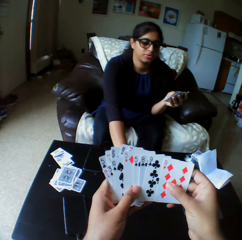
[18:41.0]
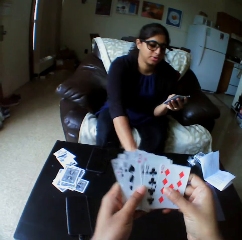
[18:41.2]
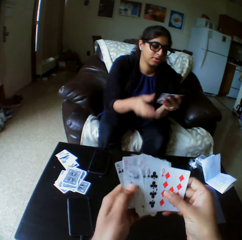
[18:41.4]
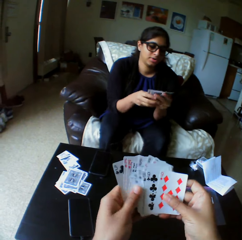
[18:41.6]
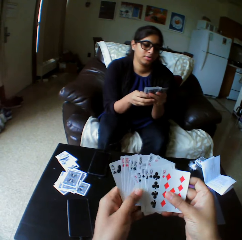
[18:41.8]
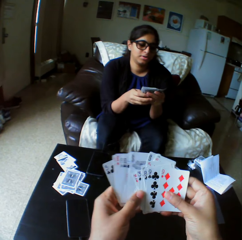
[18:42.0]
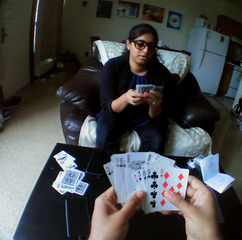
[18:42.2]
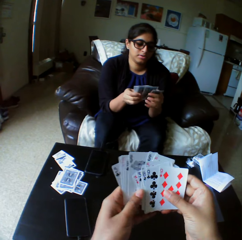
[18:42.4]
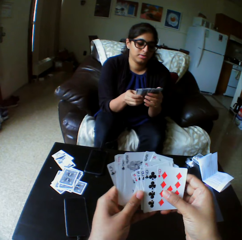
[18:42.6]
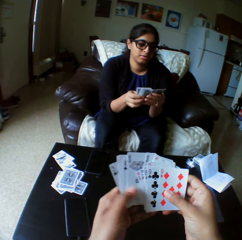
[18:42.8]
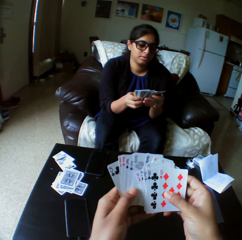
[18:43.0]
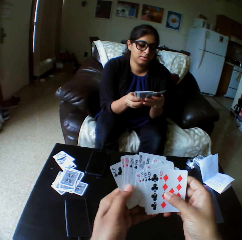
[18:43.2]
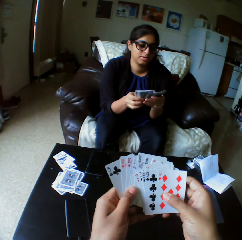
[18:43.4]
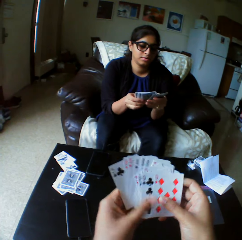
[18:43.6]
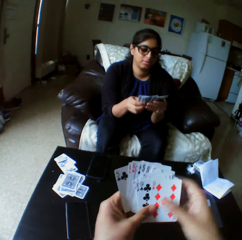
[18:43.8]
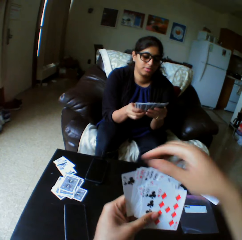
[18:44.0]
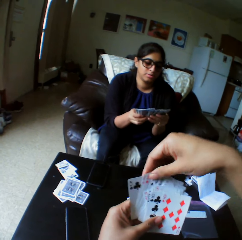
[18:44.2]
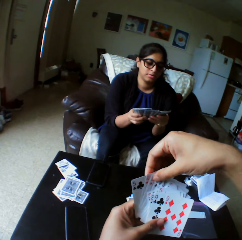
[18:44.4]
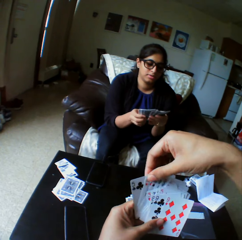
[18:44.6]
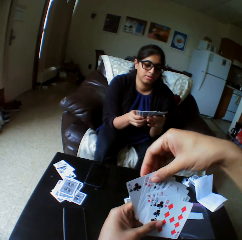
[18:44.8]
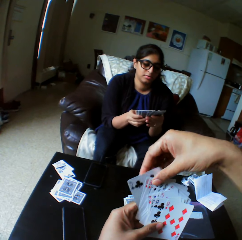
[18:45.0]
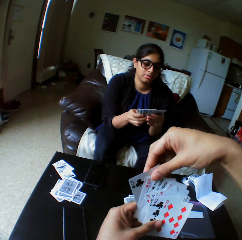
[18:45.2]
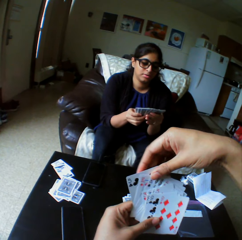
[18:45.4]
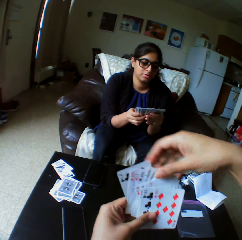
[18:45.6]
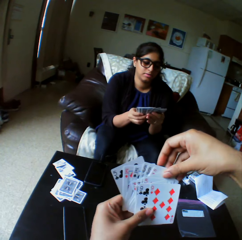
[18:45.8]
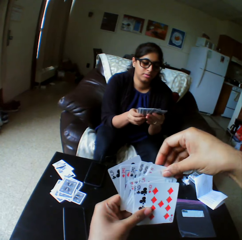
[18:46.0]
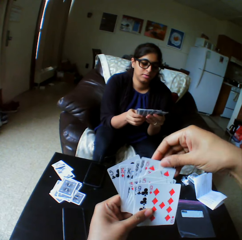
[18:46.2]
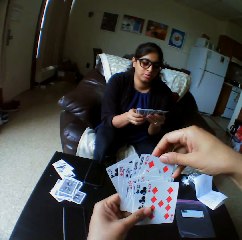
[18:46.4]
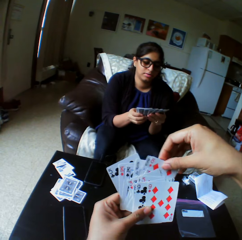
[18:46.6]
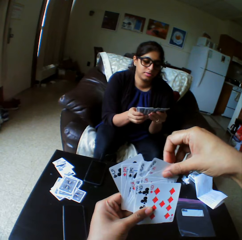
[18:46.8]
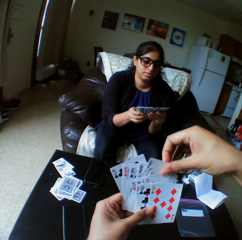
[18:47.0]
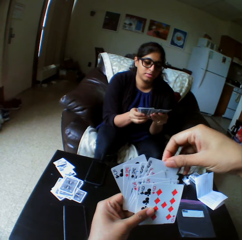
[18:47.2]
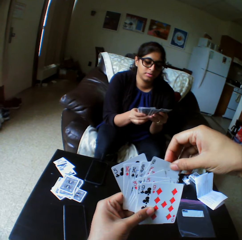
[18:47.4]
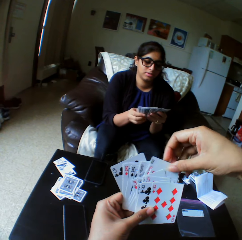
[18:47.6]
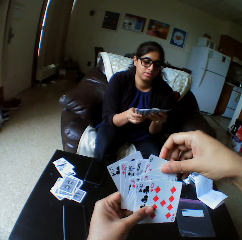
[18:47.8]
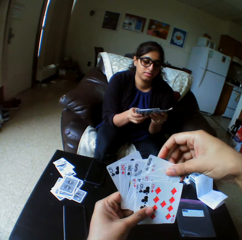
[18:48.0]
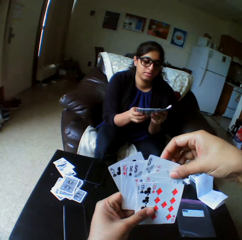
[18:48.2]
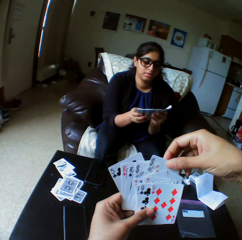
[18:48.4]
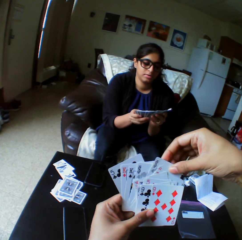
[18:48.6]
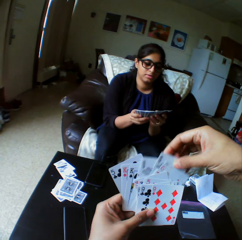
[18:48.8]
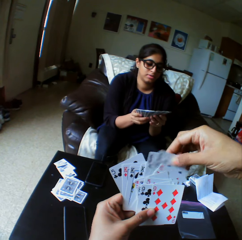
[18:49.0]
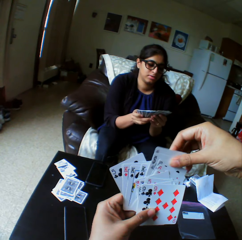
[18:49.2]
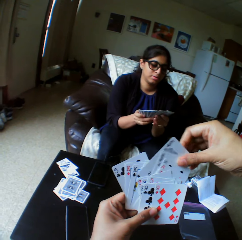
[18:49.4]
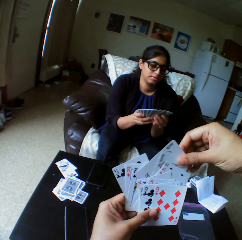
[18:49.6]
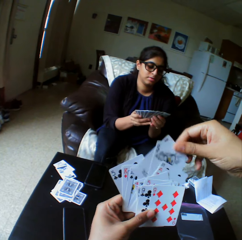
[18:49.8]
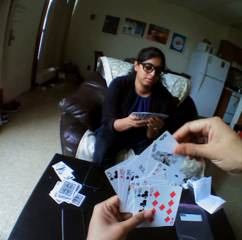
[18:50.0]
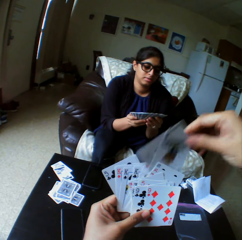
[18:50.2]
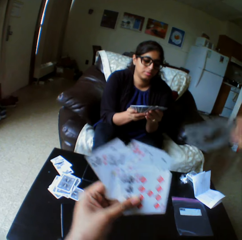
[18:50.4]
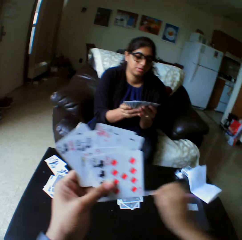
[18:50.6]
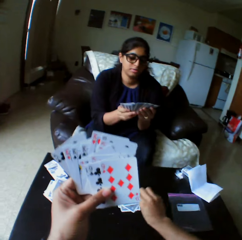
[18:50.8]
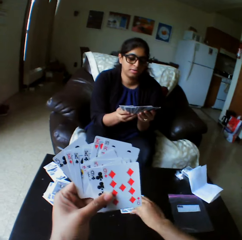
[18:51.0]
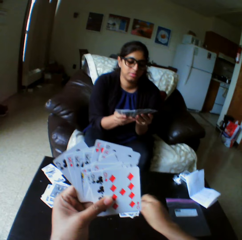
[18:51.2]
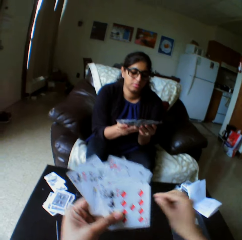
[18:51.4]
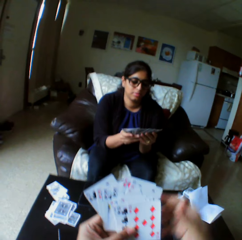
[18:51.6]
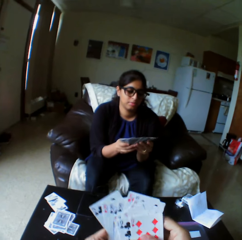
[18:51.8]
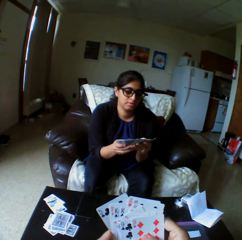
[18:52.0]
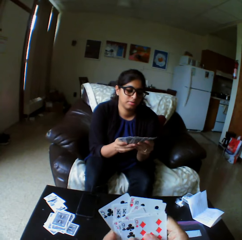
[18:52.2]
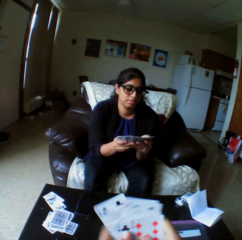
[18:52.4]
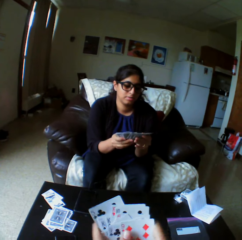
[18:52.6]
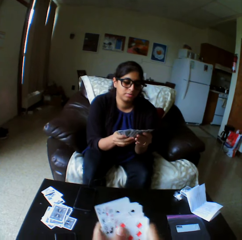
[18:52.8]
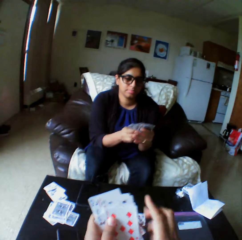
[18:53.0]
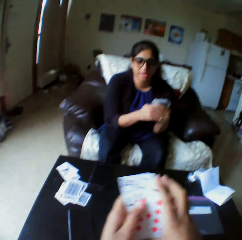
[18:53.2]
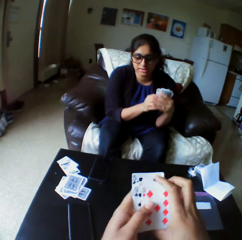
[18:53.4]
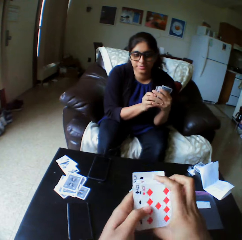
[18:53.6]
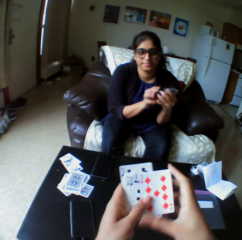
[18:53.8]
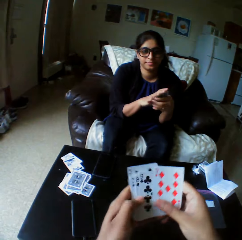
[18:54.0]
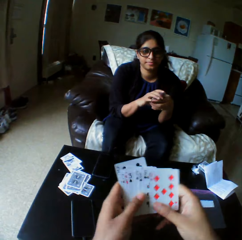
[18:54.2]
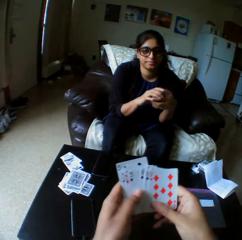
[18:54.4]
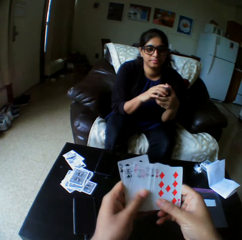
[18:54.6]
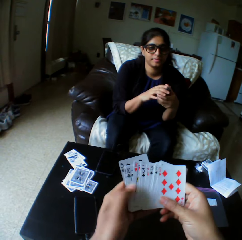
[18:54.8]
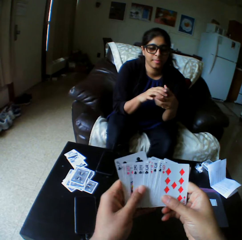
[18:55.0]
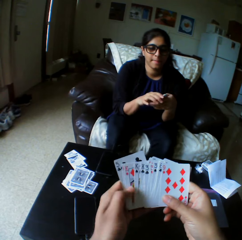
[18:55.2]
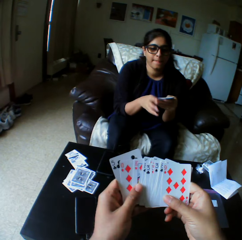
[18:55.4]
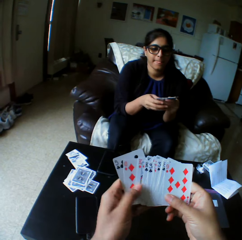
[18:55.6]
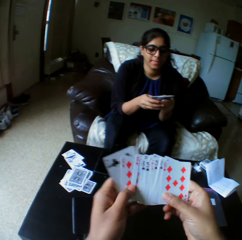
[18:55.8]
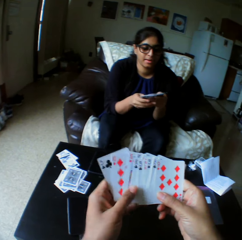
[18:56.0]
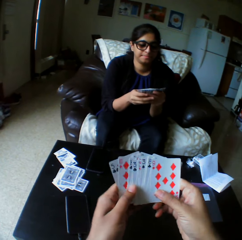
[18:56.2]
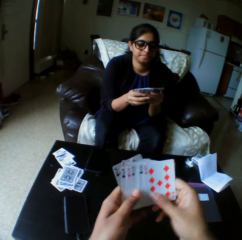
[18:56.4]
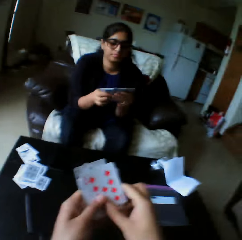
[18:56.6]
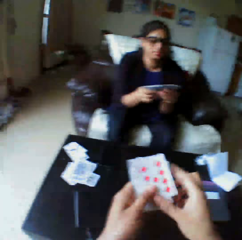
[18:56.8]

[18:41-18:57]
A woman drops cards with her right hand. The woman shuffles cards with both hands and selects the play card. The camera wearer takes the play card. They drop the cards with the right hand. They shuffle cards with both hands. The woman arranges the play cards.

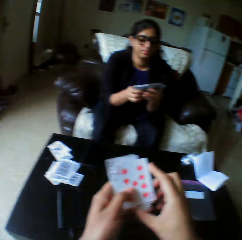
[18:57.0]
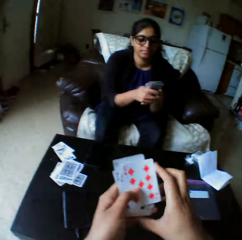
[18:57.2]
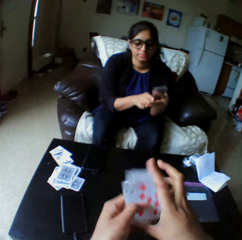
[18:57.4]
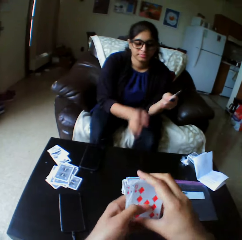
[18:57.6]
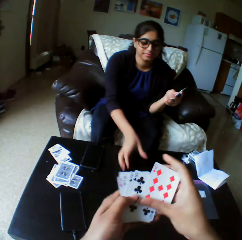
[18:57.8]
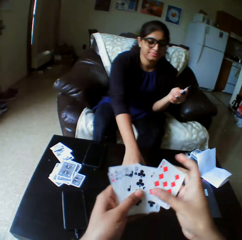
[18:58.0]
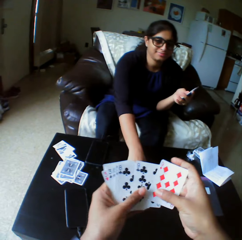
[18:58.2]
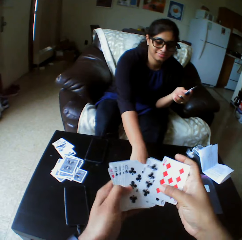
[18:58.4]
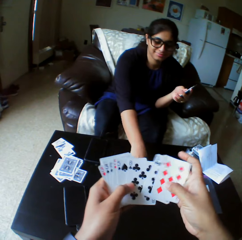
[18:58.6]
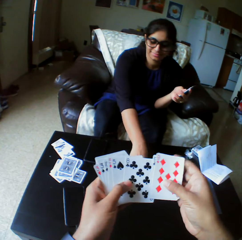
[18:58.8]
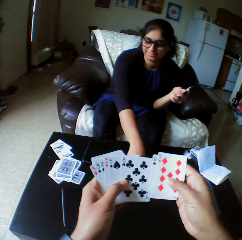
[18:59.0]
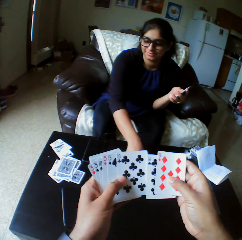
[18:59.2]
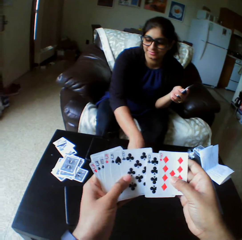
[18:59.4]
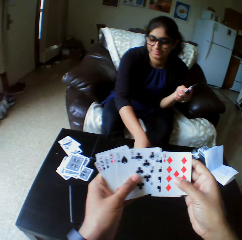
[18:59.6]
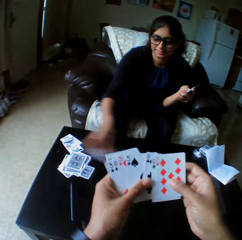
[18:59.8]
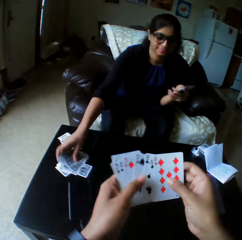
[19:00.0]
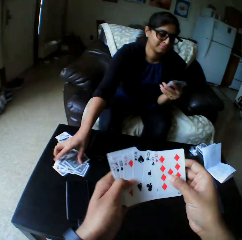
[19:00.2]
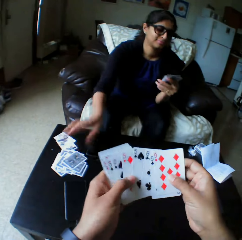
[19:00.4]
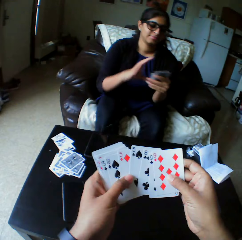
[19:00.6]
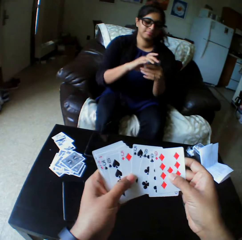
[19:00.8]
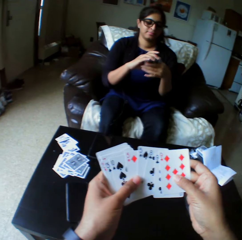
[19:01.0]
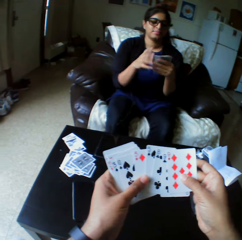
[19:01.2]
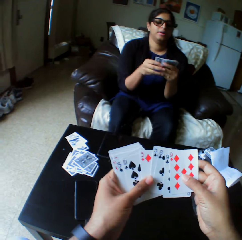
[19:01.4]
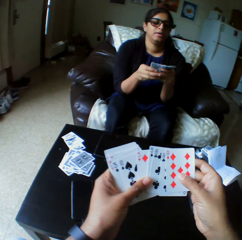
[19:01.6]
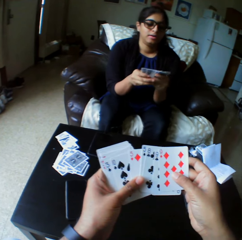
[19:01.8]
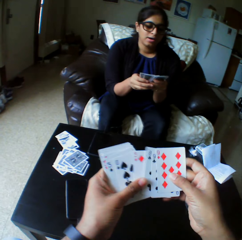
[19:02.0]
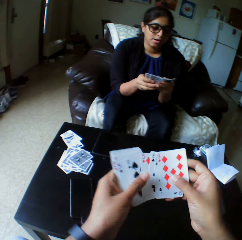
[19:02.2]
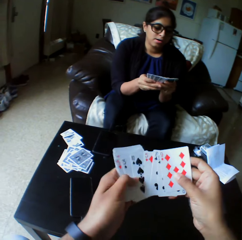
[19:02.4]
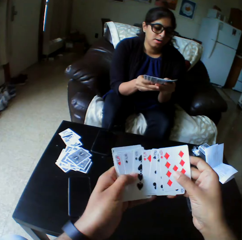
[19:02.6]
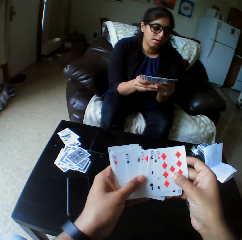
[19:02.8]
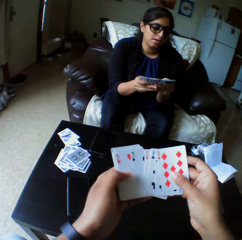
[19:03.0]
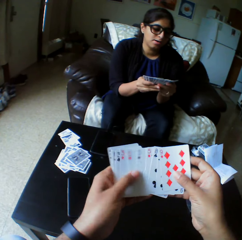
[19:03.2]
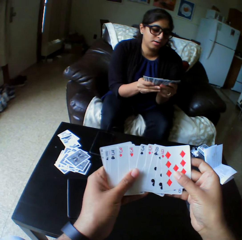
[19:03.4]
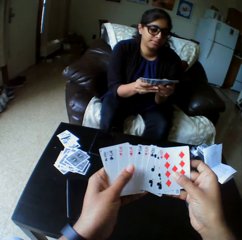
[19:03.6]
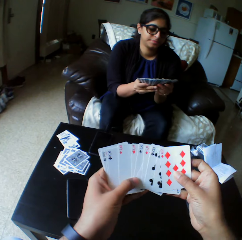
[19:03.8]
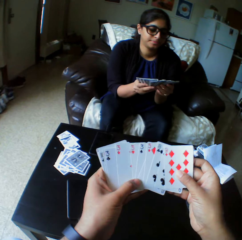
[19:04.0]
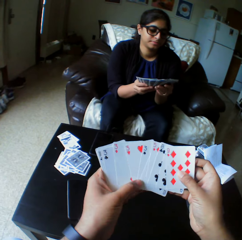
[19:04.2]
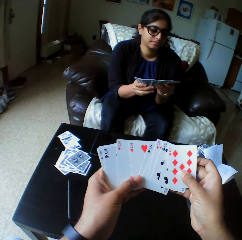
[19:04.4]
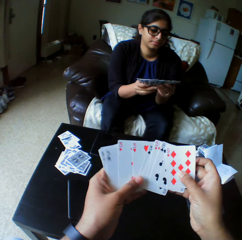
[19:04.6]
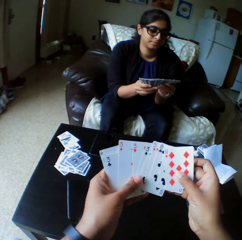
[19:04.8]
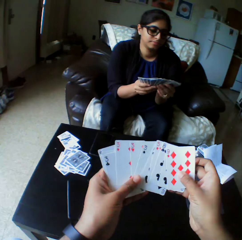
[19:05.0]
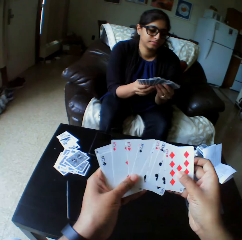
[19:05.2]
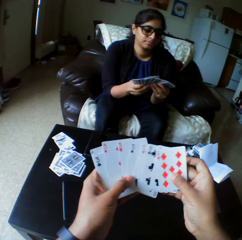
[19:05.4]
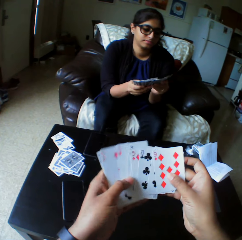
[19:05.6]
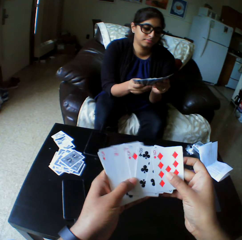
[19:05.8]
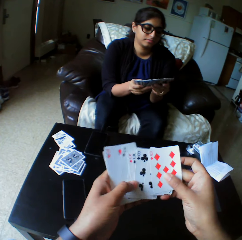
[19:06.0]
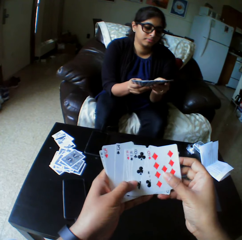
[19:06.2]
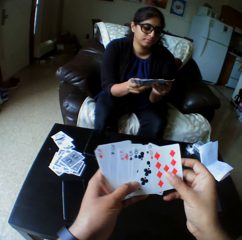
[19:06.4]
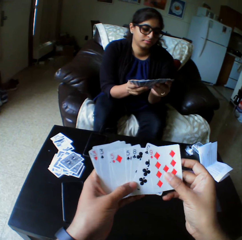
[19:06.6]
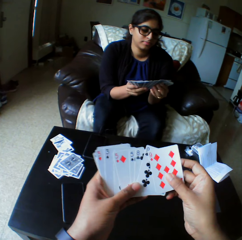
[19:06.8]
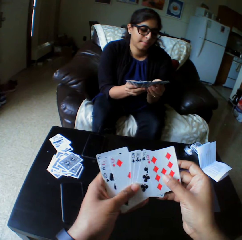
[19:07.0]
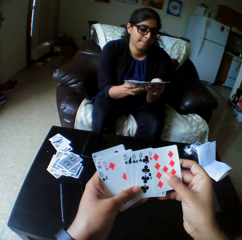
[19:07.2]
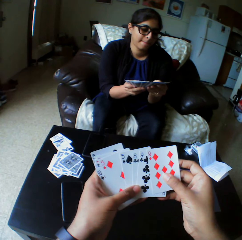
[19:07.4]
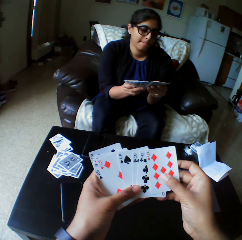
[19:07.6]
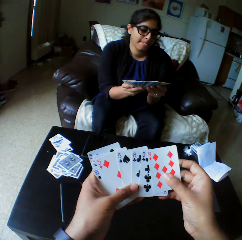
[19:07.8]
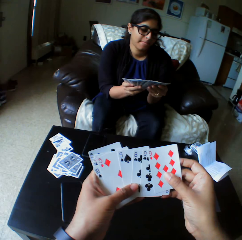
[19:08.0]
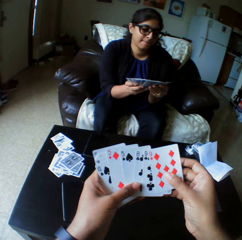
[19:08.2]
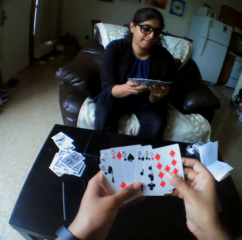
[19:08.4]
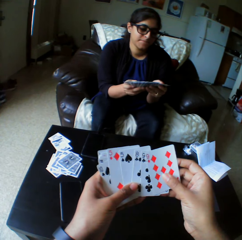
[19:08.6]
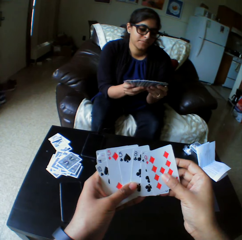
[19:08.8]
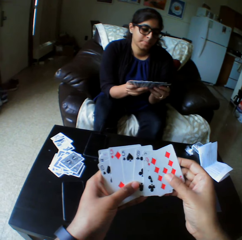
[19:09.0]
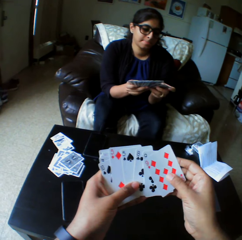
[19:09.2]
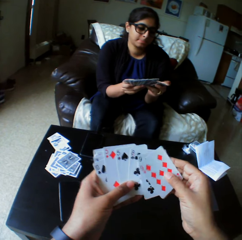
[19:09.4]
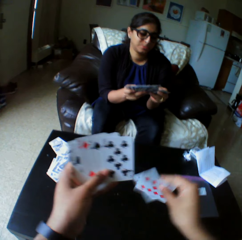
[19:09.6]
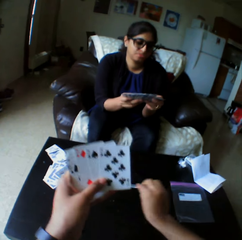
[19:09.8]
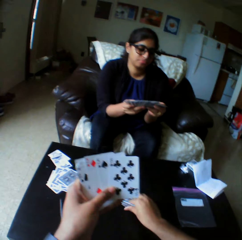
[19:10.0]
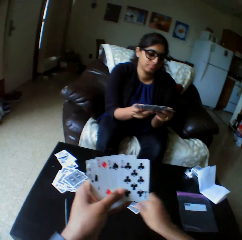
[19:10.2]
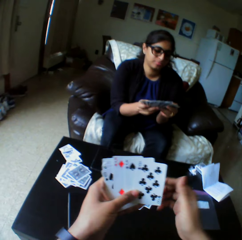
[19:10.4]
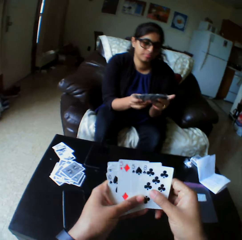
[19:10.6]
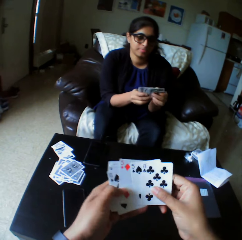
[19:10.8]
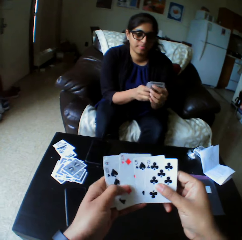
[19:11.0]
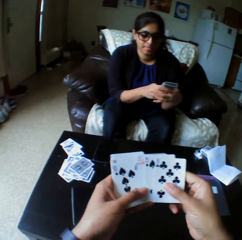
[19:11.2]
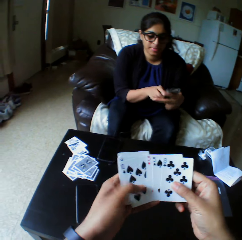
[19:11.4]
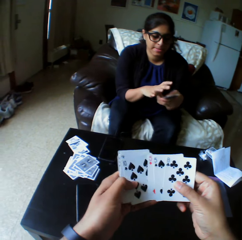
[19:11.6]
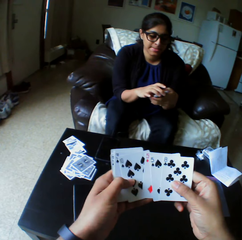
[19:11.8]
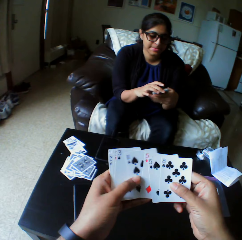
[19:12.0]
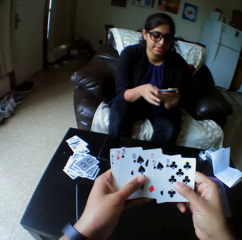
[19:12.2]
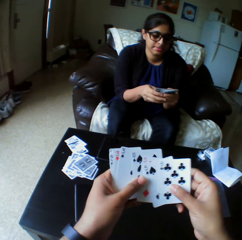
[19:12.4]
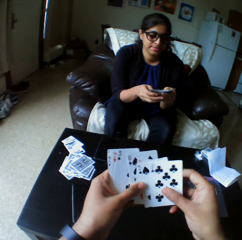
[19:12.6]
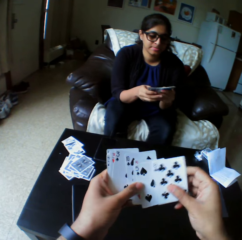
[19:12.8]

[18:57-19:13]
A lady takes the play cards. The lady transfers the cards to the edge of the table with her right hand. She selects the play card and shuffles the cards with both hands. The camera wearer drops the cards with the right hand. They shuffle the cards with both hands and select the play cards.
